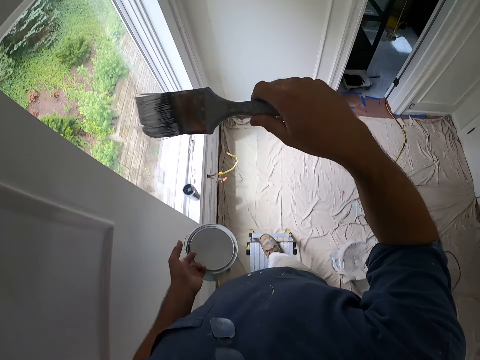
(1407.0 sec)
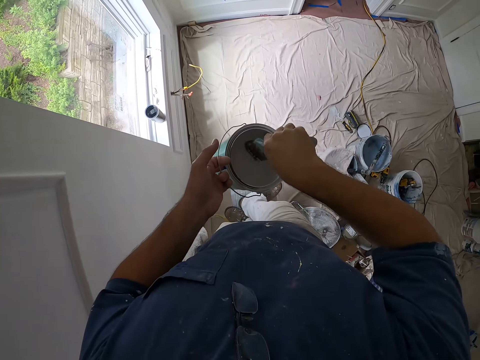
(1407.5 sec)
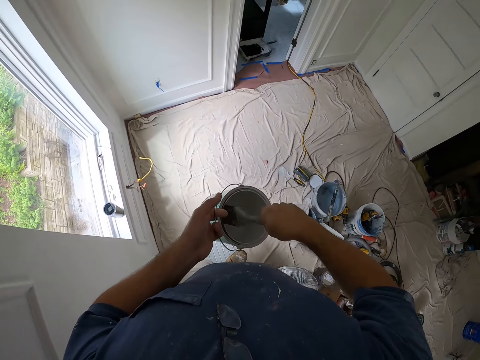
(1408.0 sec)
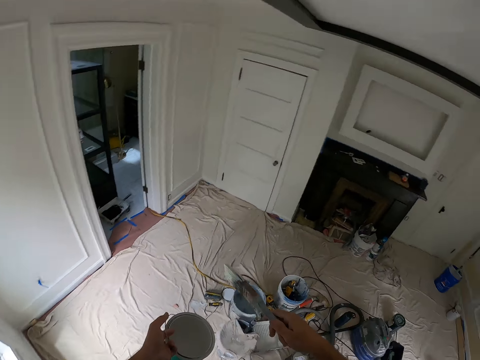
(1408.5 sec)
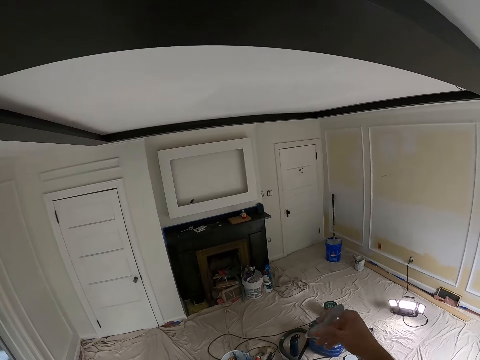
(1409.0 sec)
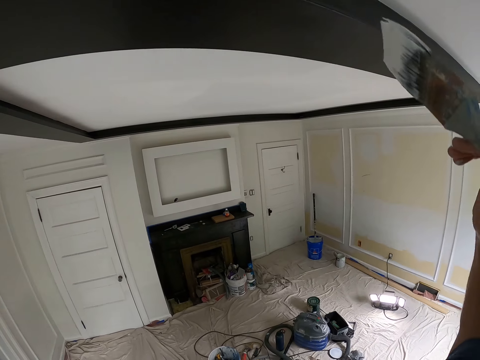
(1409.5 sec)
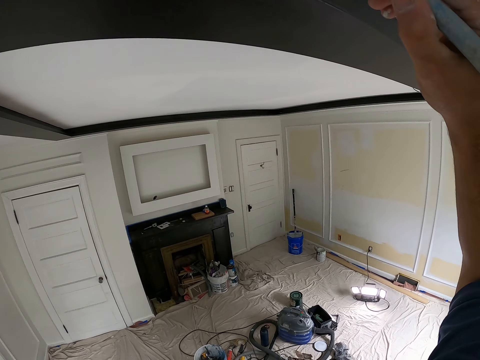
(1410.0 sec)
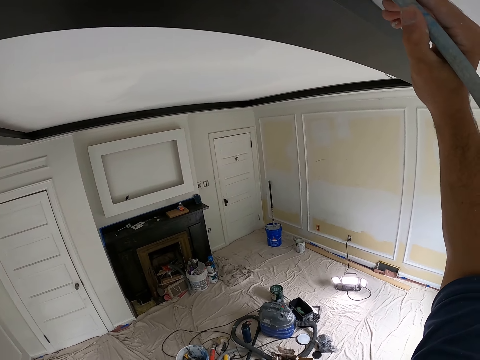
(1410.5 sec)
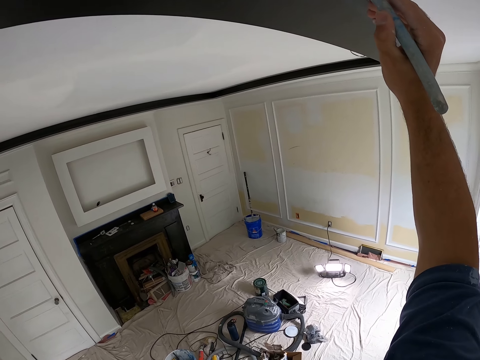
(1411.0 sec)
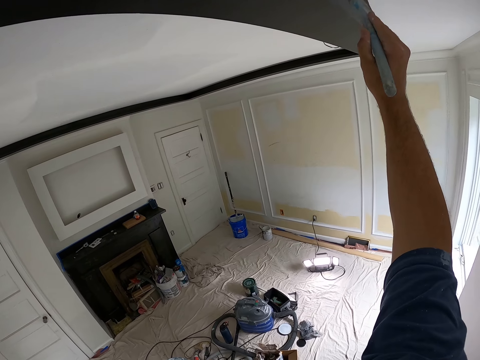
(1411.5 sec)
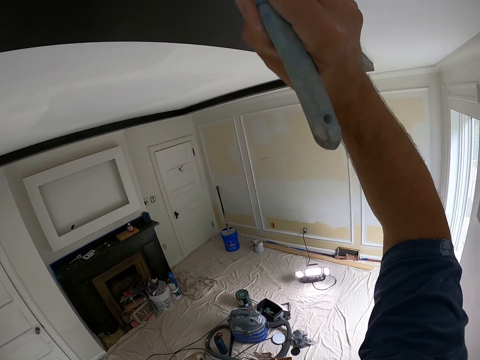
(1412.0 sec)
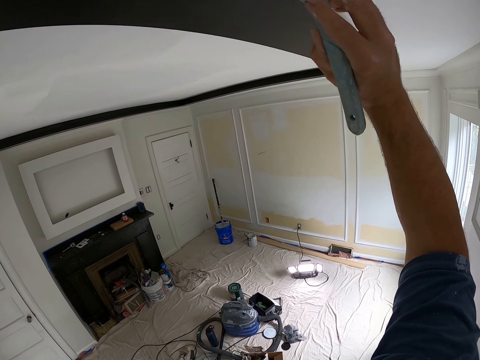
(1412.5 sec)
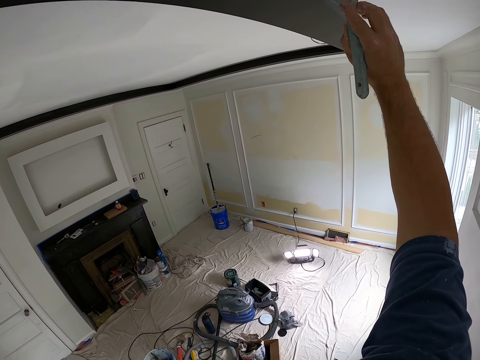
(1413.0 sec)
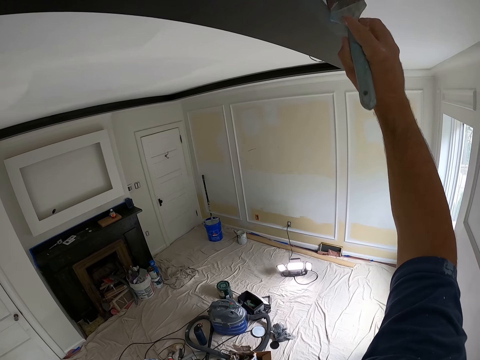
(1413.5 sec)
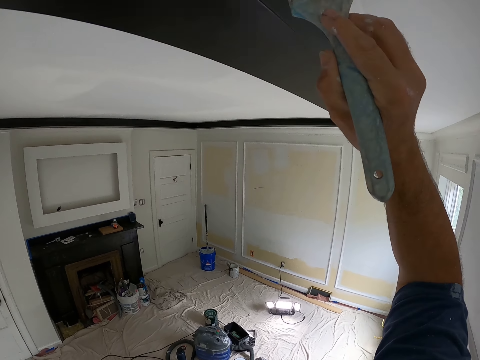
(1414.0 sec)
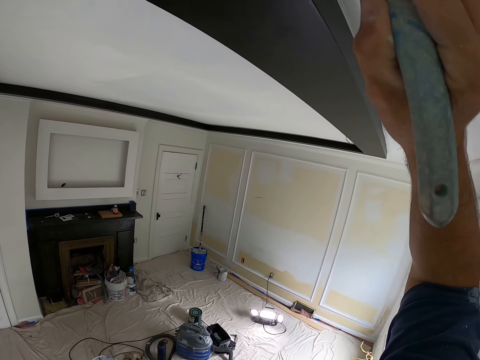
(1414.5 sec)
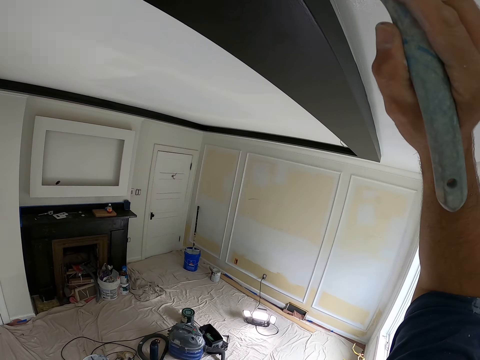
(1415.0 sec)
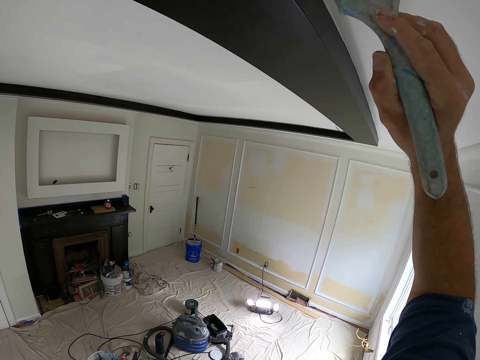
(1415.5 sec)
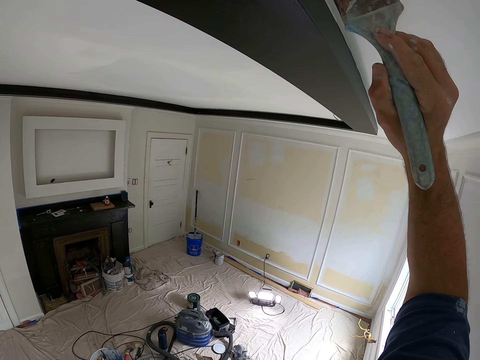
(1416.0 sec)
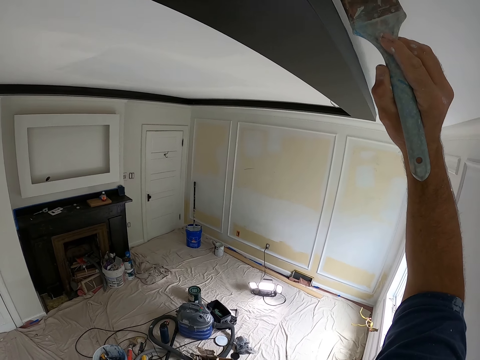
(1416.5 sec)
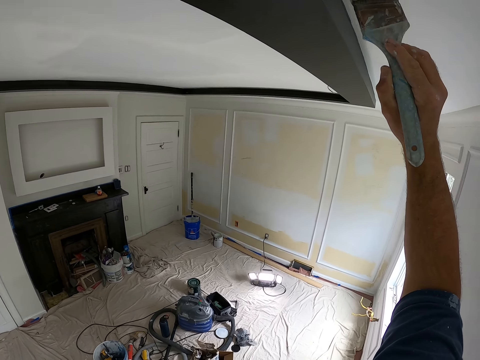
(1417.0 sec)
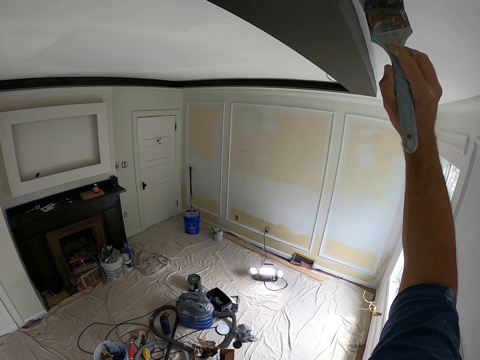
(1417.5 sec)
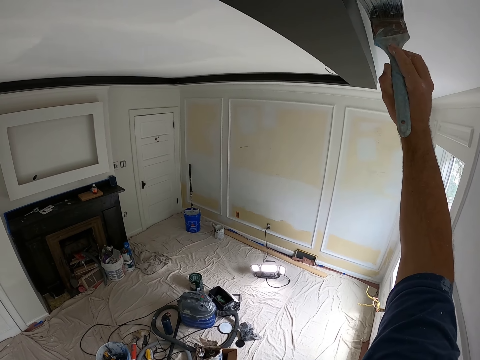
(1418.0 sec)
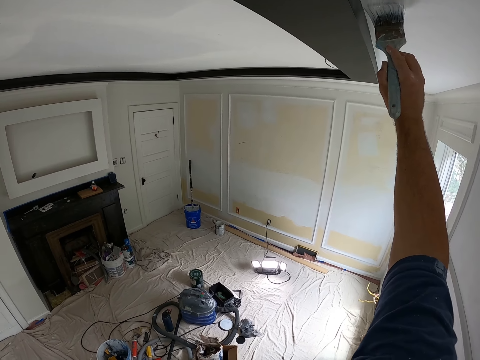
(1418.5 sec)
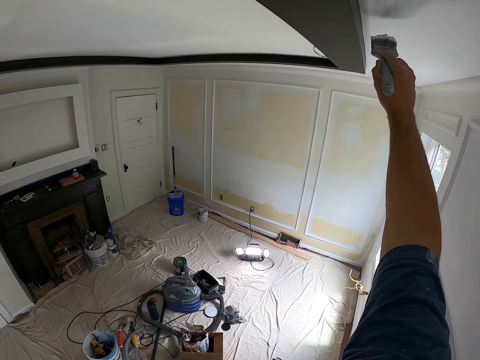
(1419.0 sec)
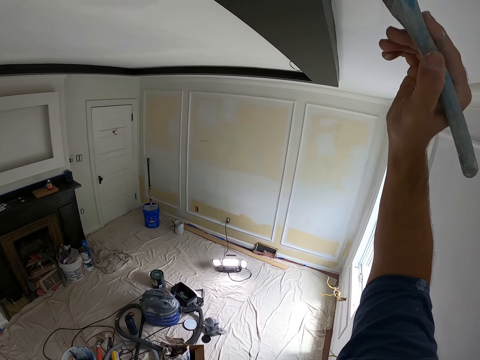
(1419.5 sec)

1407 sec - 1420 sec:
The camera wearer dips the paint brush into the paint can. They remove the paint brush from the paint can. They look around. They paint the ceiling with the paint brush.

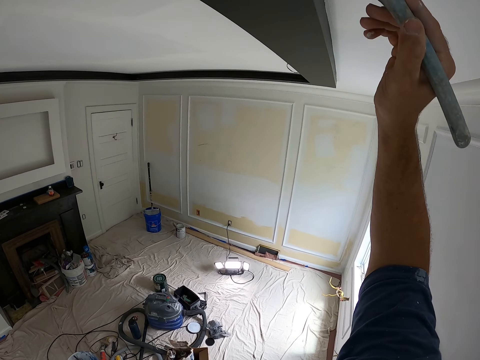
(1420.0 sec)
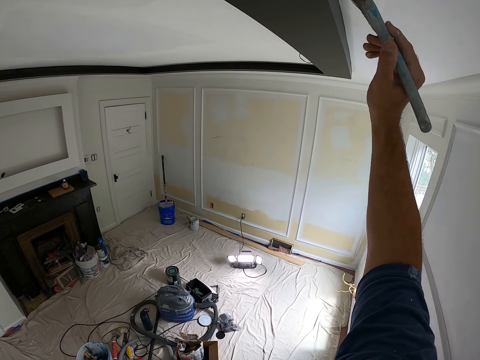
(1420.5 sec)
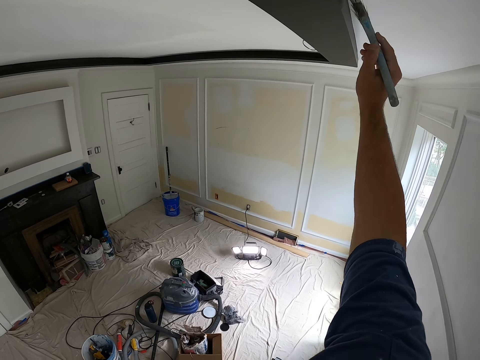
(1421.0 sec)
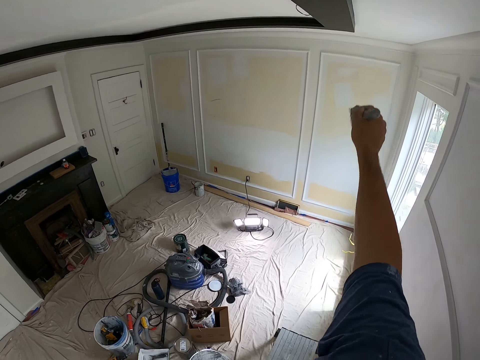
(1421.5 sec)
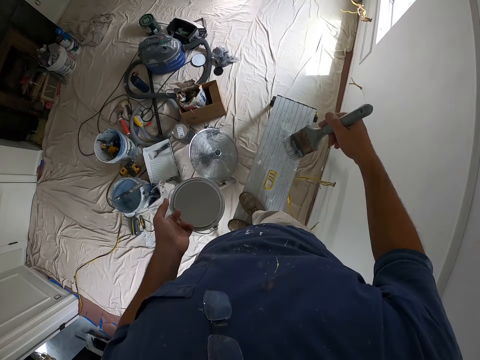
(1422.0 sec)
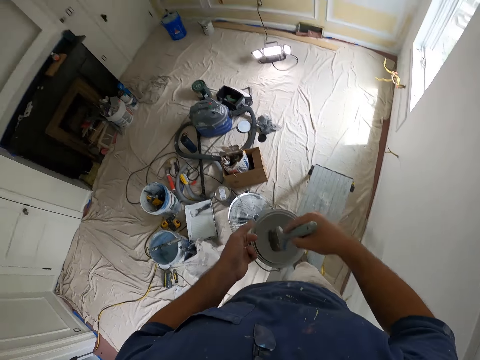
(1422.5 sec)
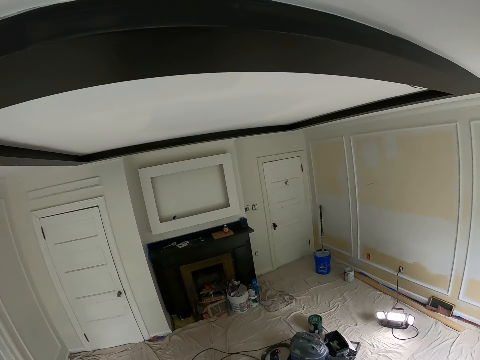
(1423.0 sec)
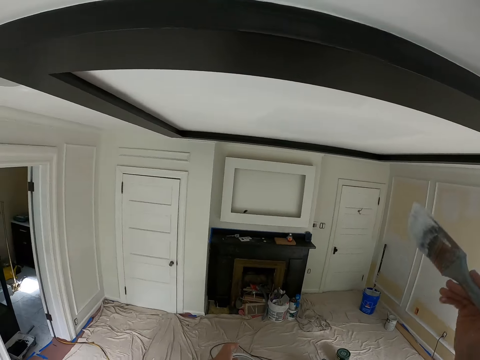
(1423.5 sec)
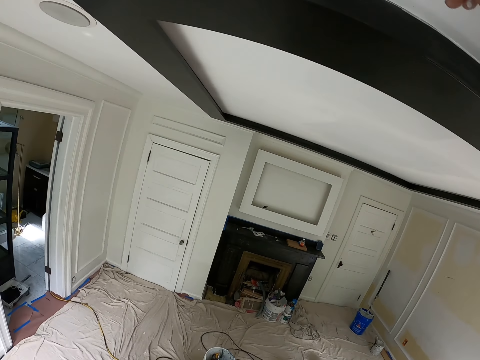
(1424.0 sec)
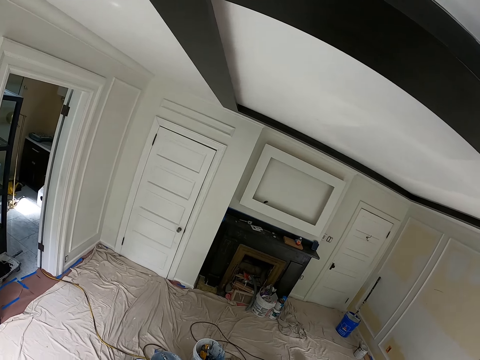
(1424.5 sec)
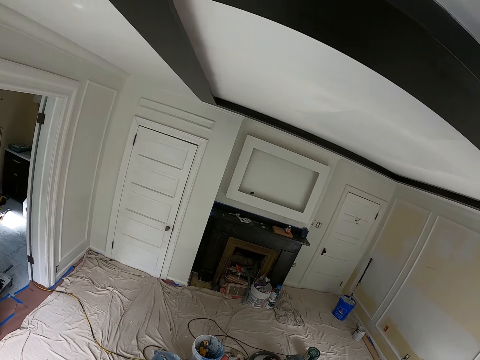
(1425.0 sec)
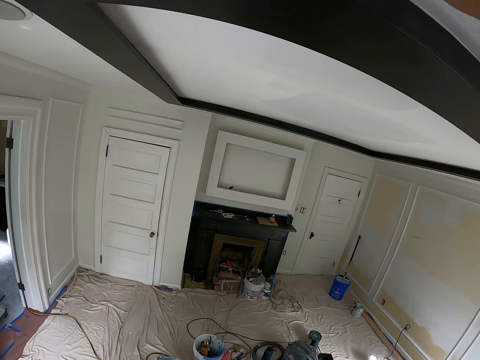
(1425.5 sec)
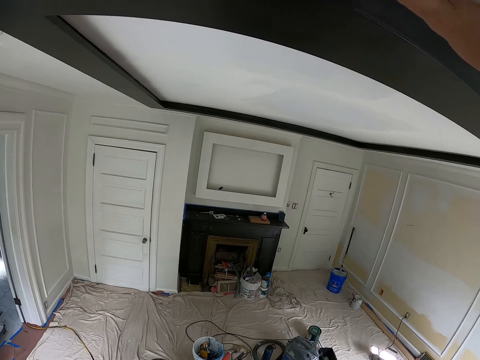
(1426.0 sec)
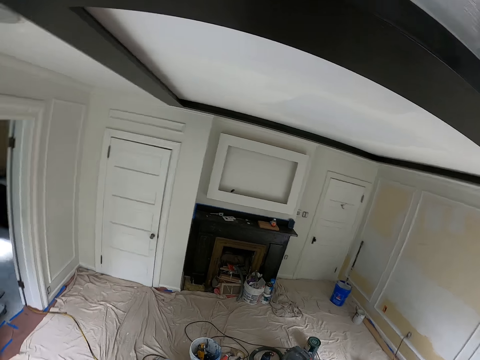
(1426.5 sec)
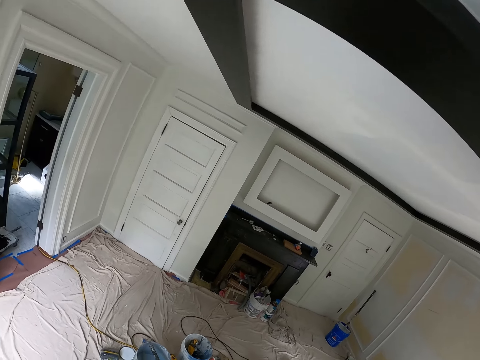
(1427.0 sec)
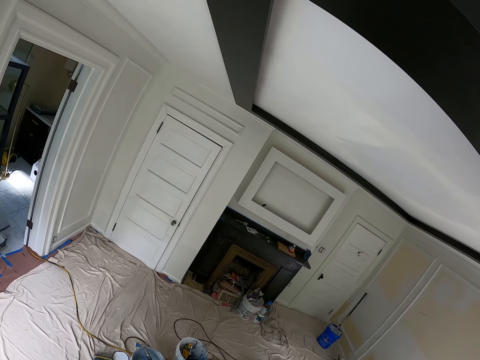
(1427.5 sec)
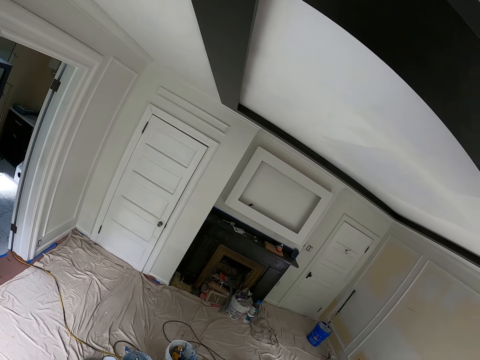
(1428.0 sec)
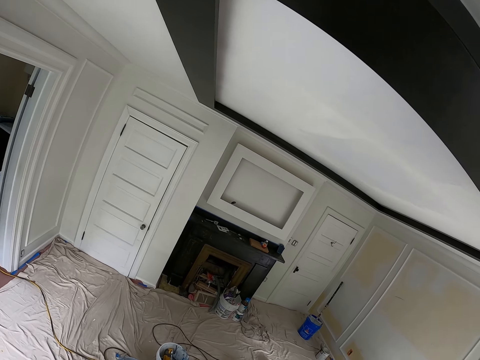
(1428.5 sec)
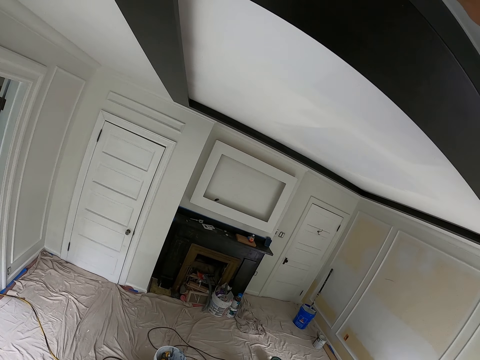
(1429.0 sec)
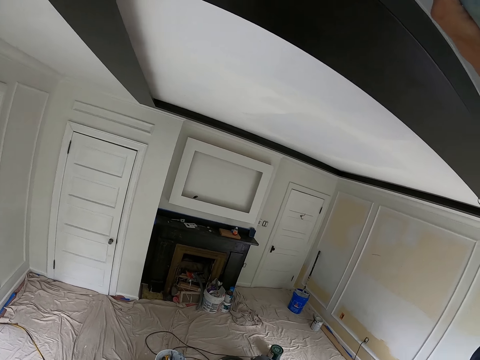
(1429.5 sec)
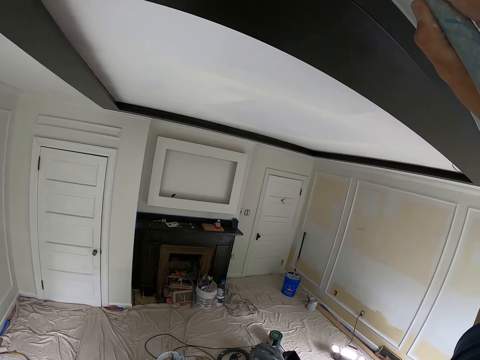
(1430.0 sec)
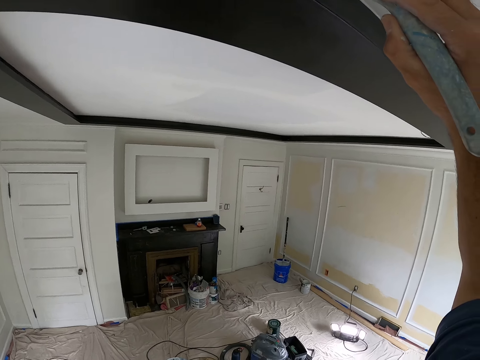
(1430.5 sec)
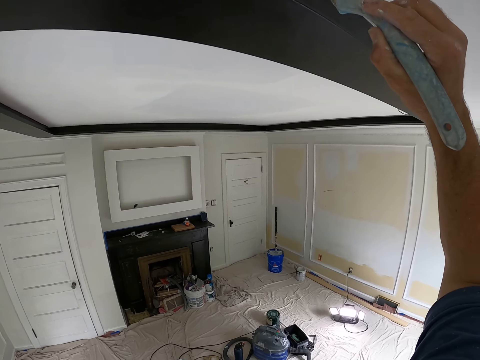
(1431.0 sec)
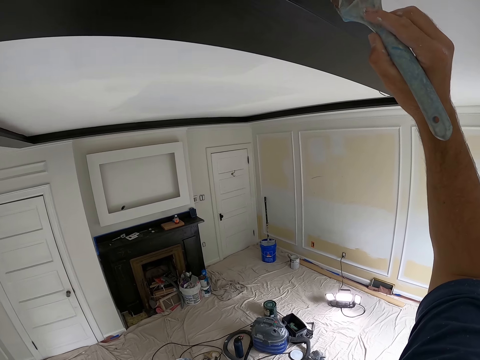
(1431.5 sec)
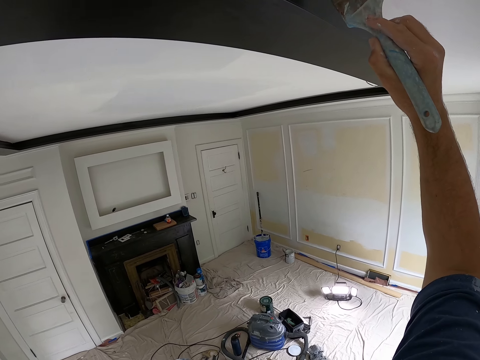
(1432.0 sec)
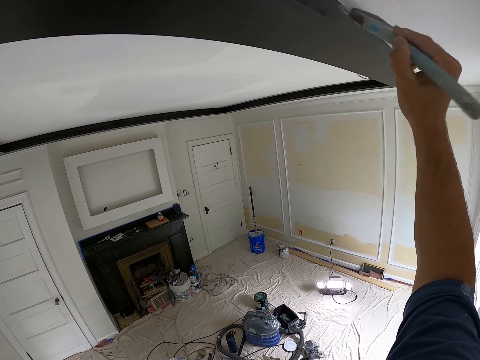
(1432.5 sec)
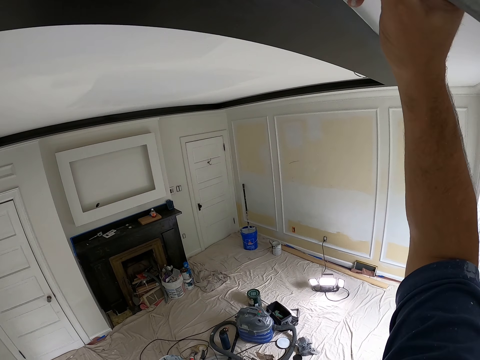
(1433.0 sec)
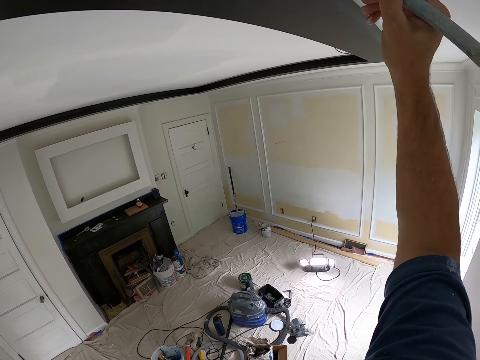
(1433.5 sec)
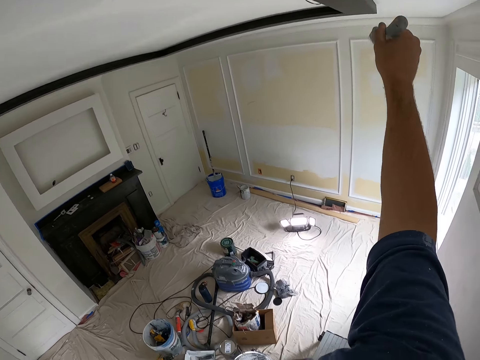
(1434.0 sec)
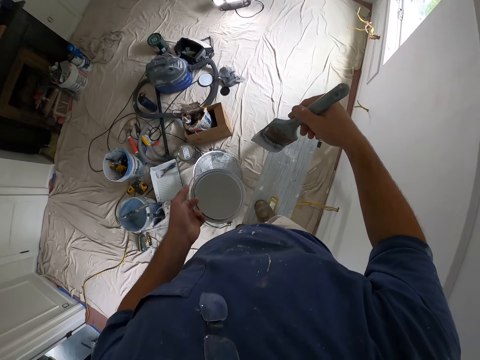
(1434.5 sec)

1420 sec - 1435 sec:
The camera wearer dips the paint brush into the paint can. They look around. They paint the ceiling with the paint brush. They look around. They paint the ceiling.
